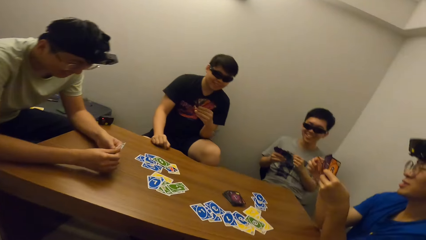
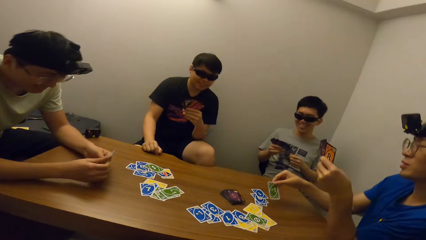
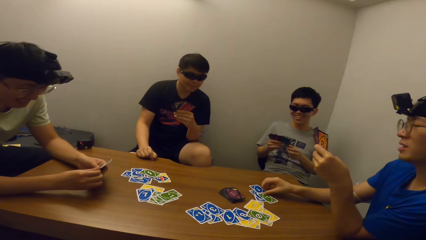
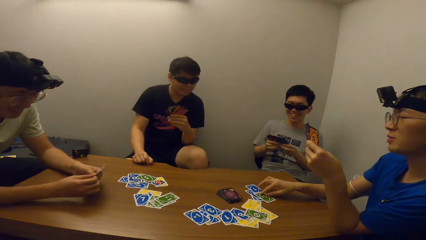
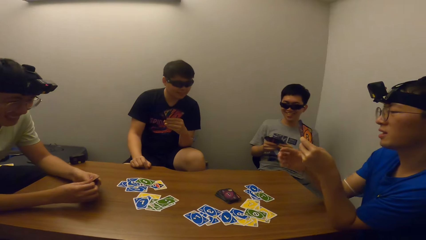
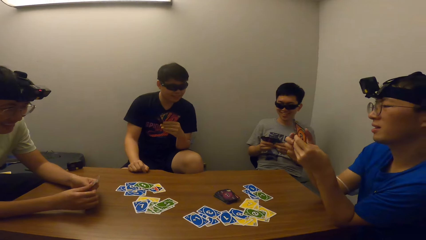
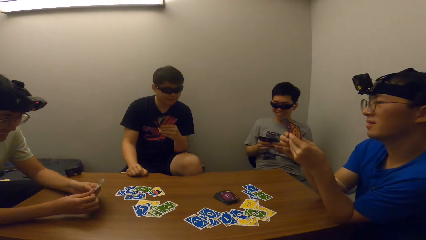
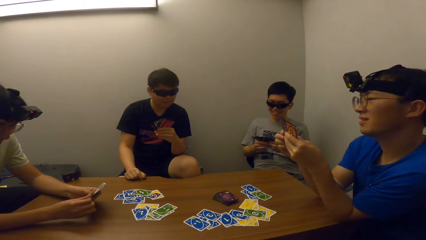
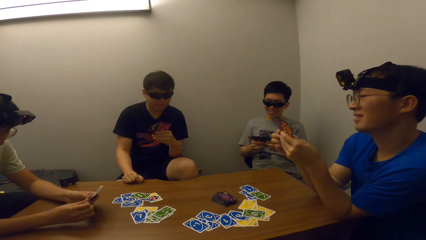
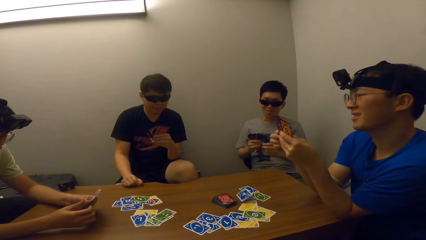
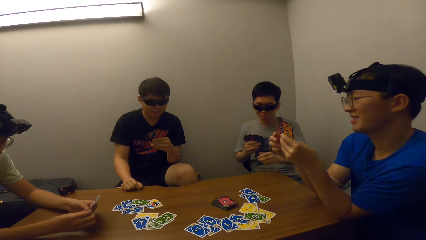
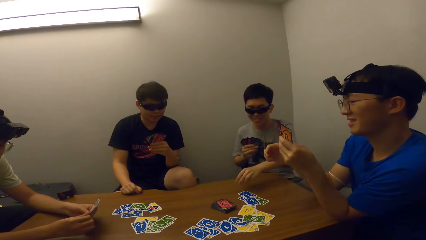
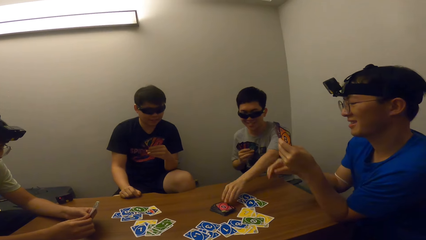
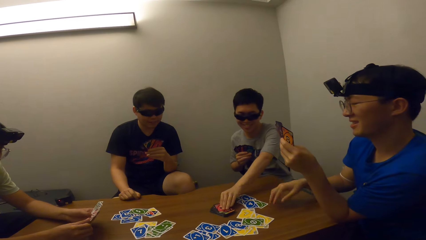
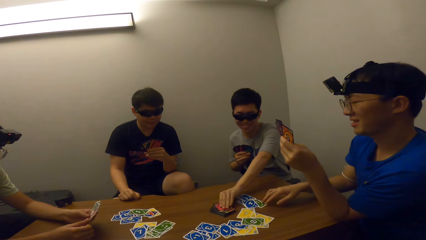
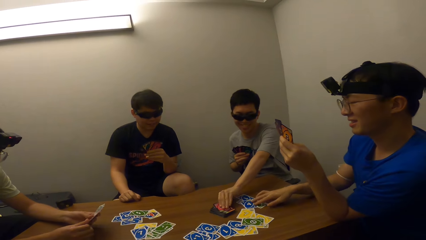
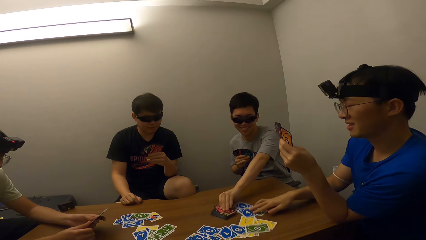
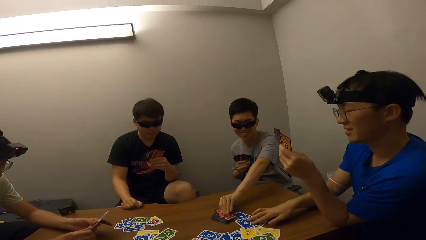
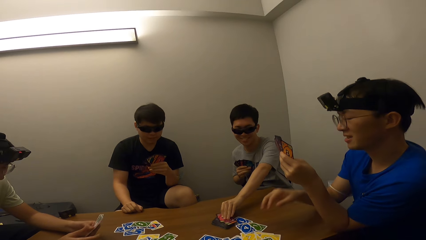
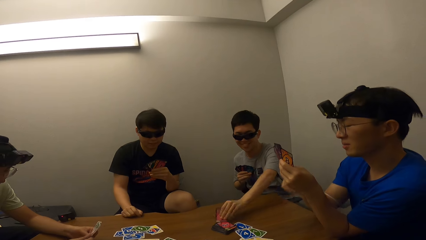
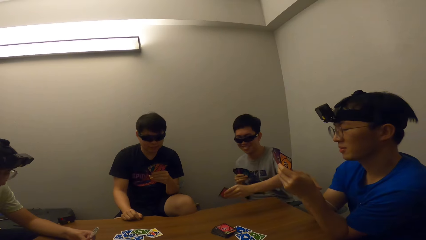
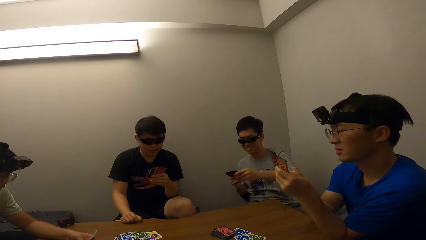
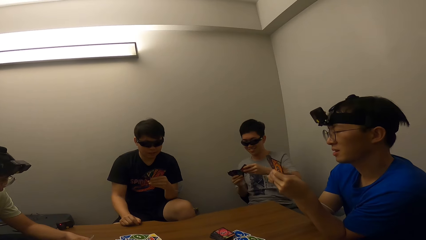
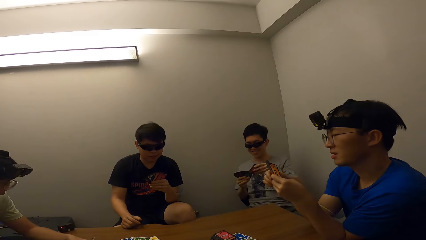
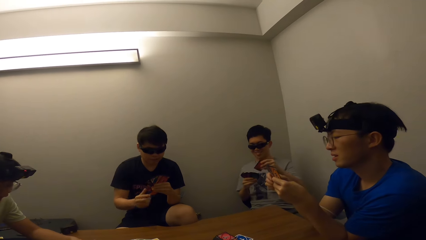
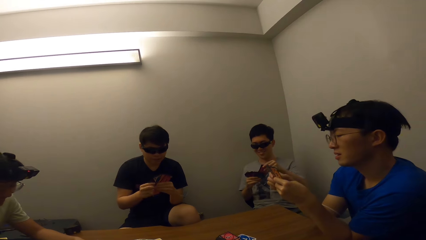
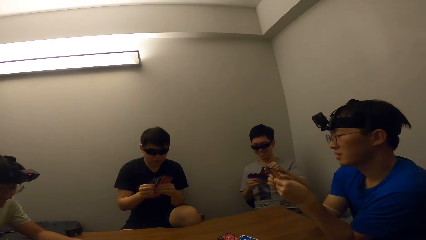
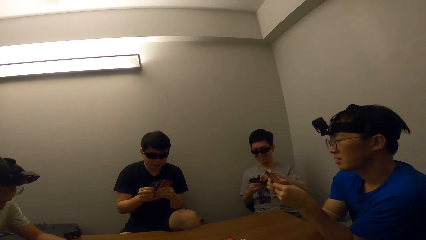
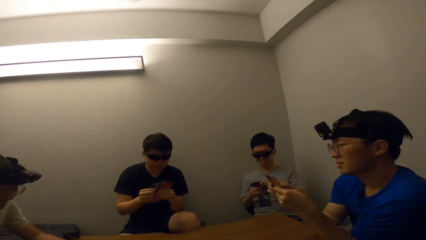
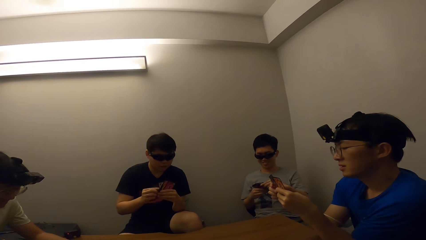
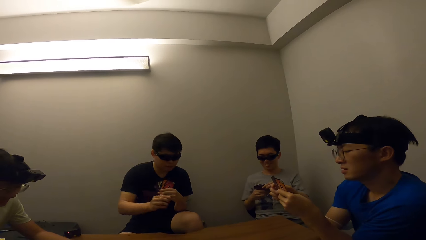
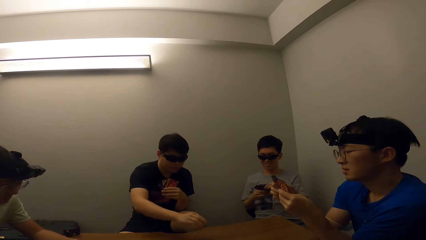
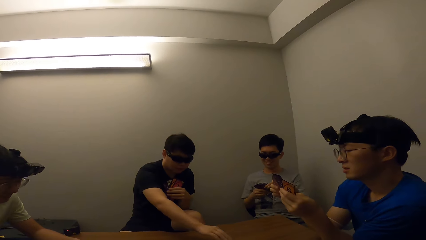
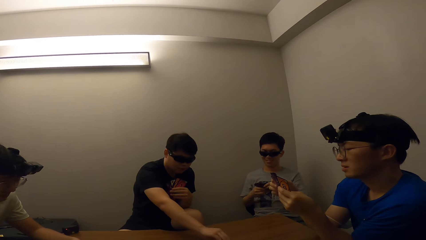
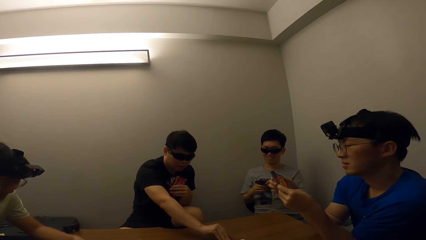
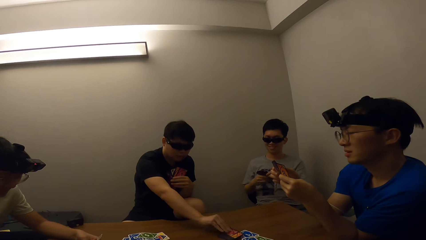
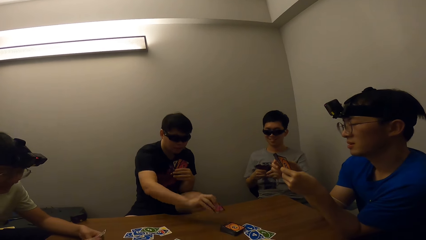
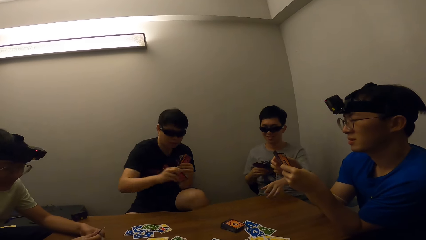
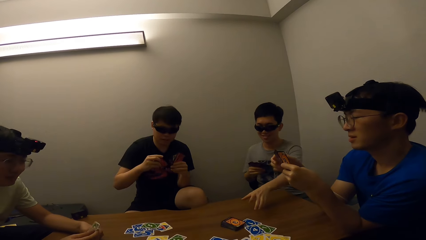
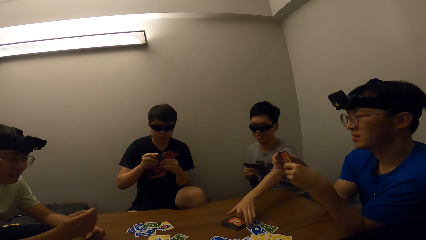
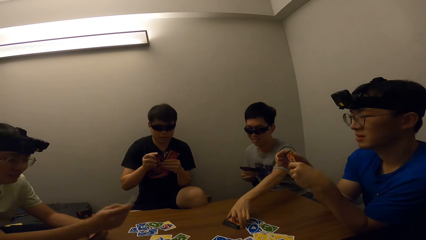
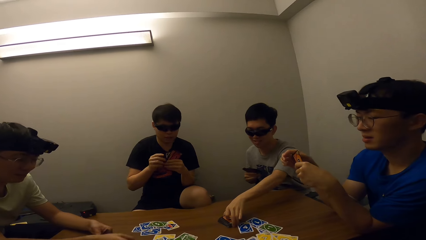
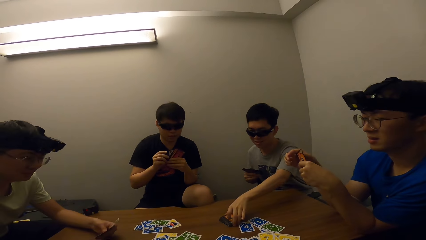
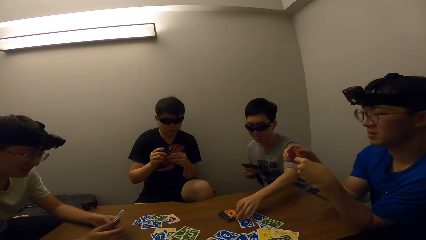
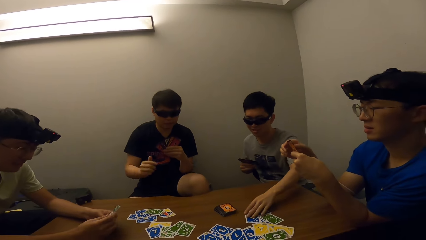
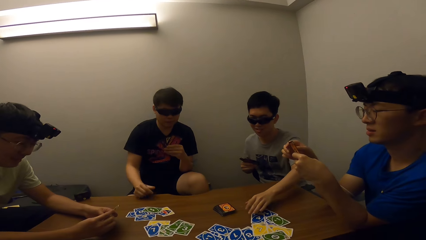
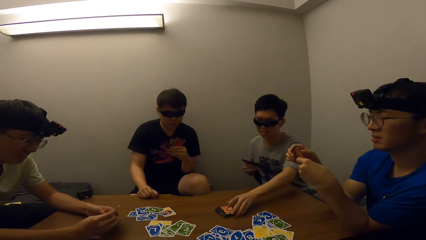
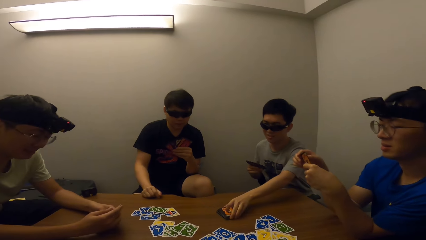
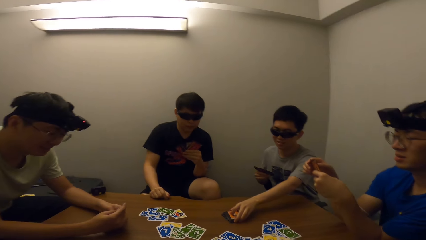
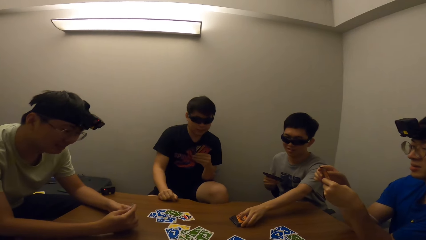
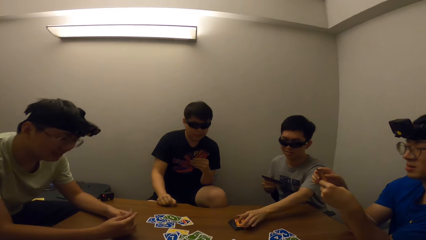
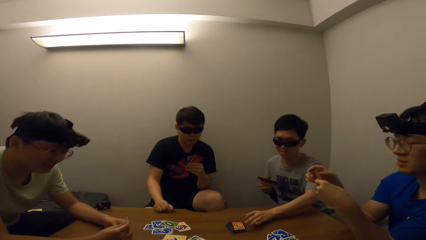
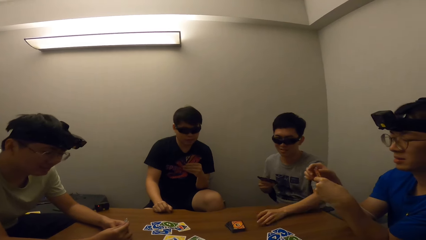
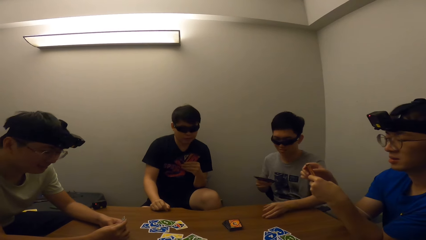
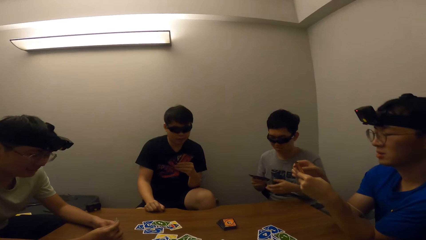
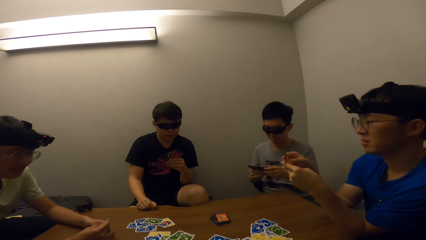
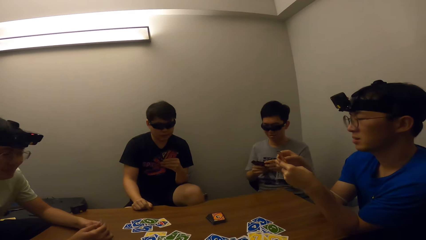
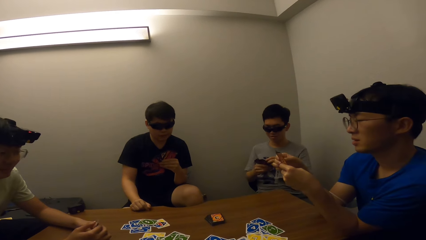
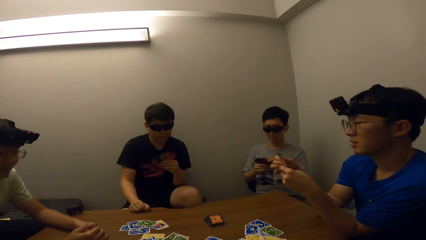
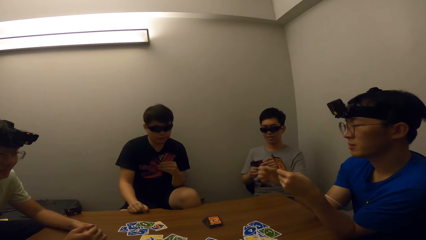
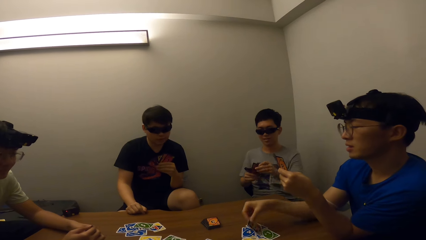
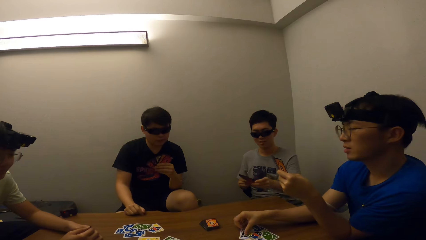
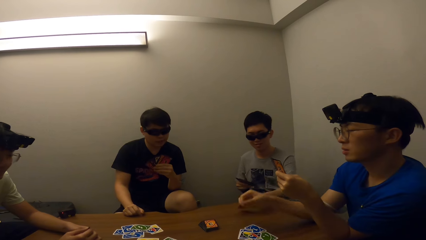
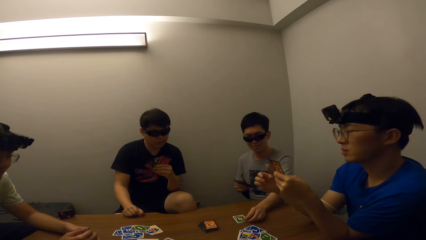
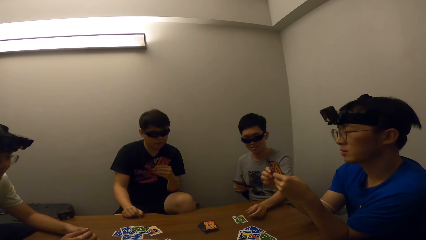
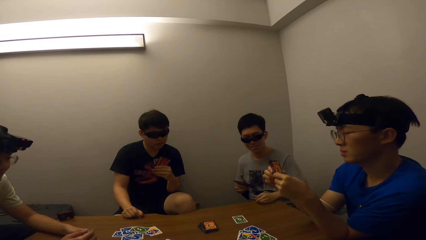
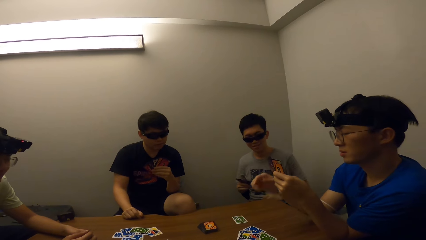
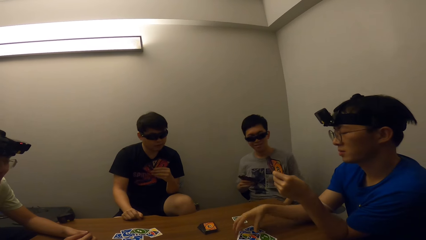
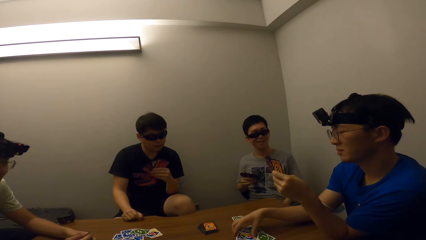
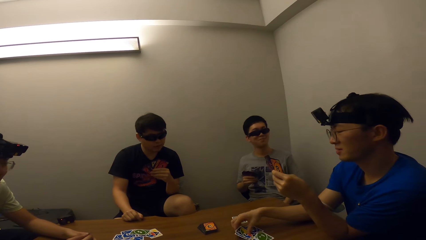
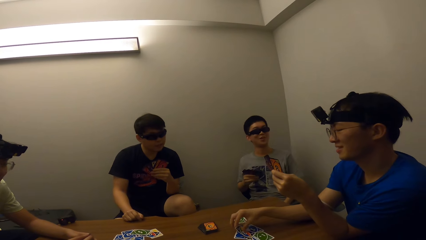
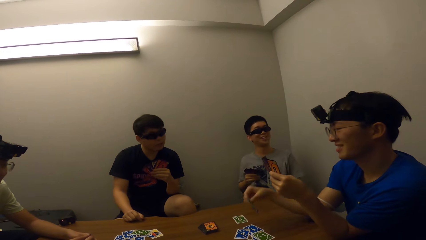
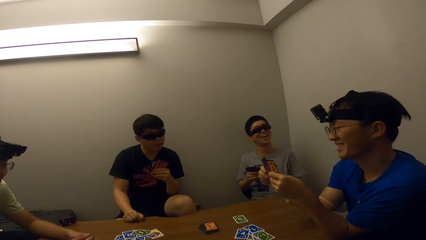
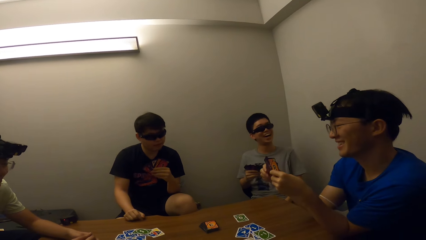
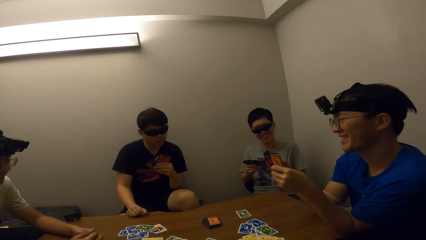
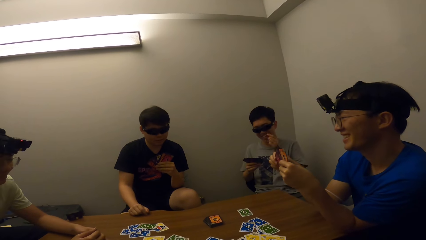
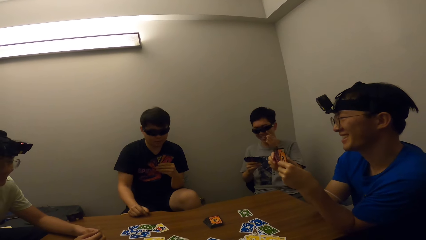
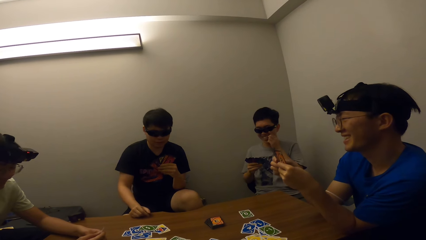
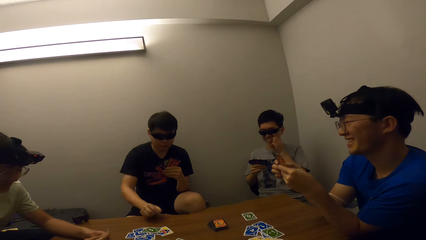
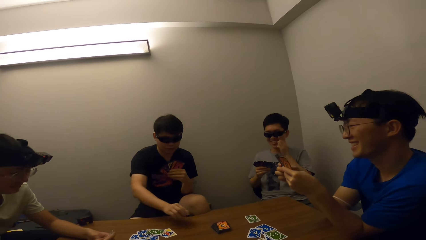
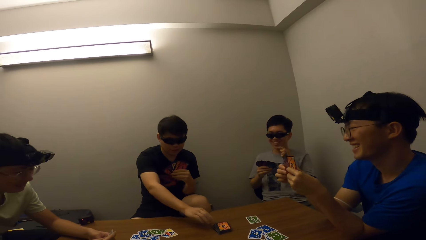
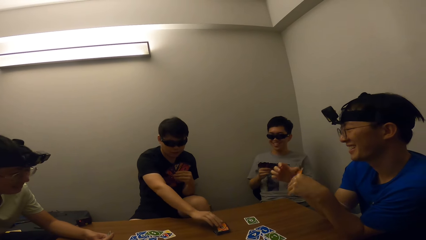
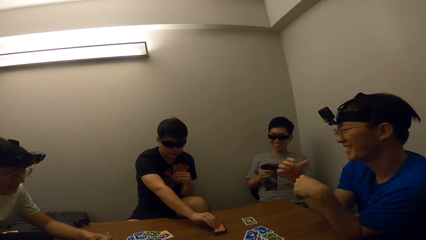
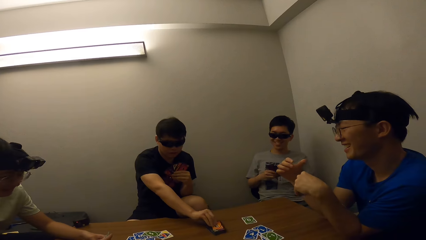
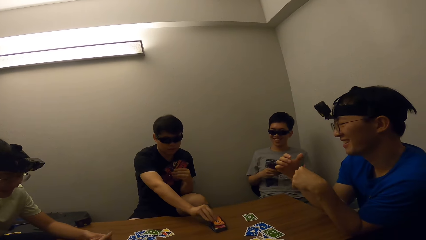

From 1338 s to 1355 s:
A man drops a card. Another man picks a game. The first man drops the card.
